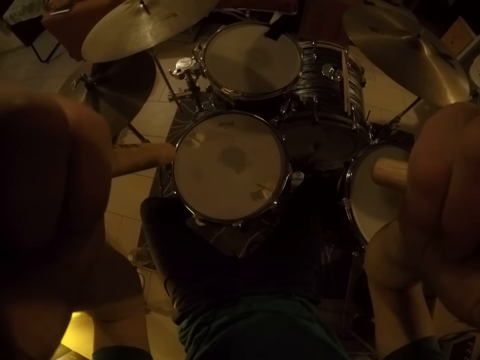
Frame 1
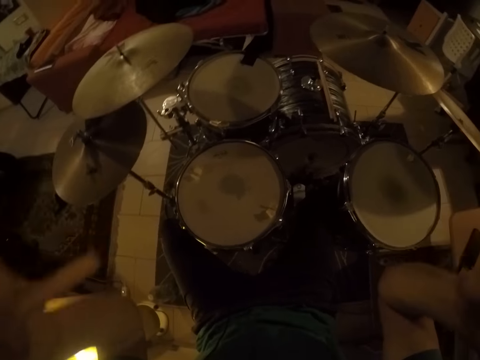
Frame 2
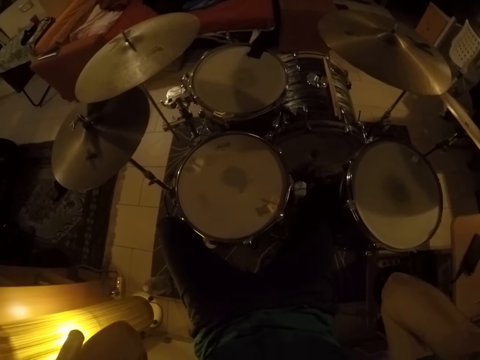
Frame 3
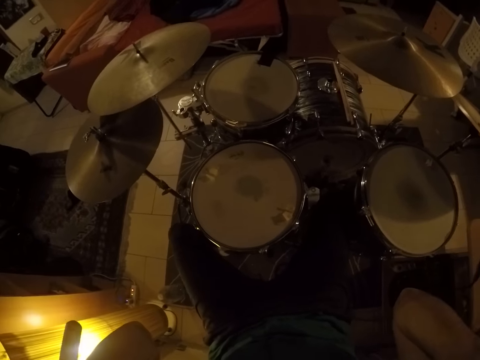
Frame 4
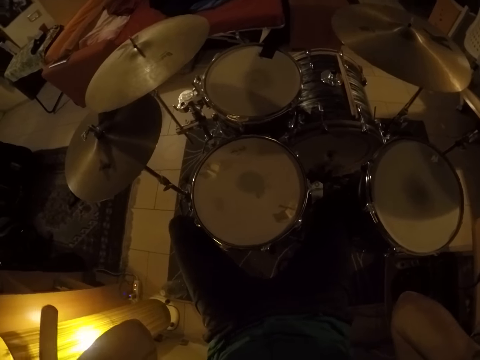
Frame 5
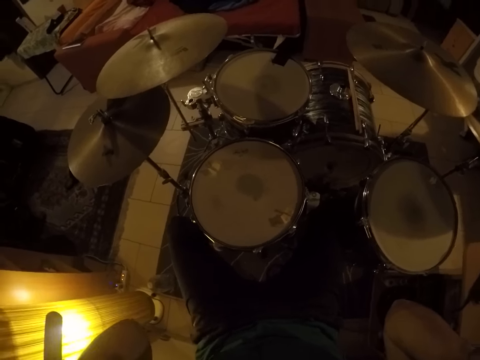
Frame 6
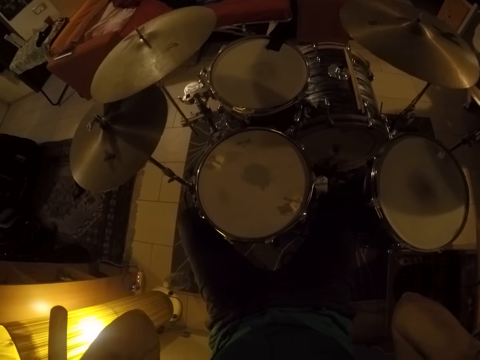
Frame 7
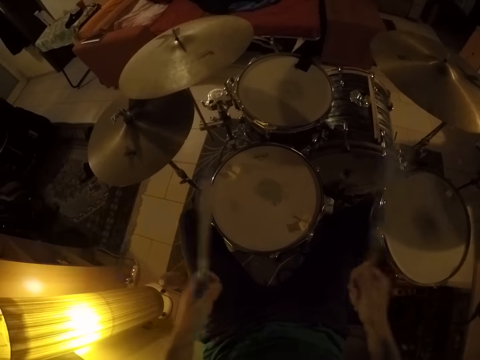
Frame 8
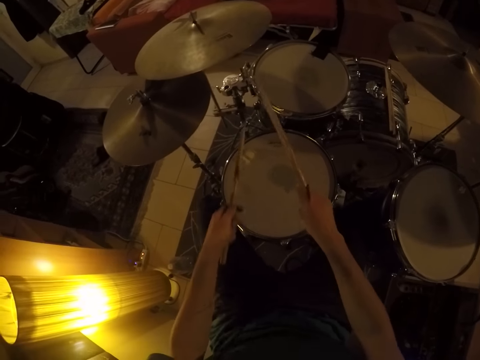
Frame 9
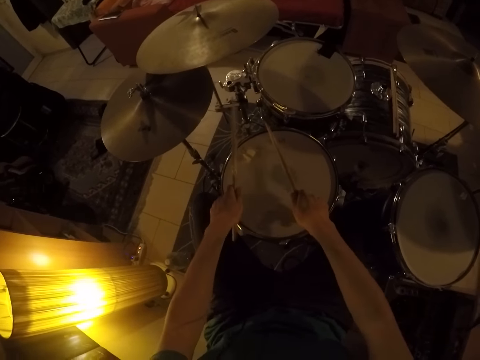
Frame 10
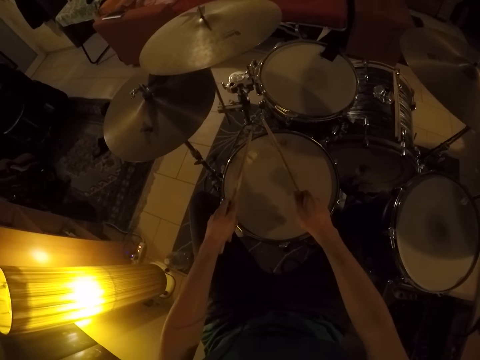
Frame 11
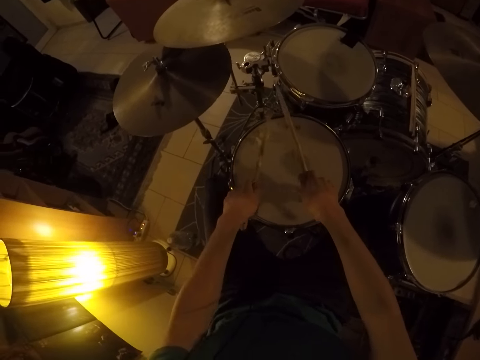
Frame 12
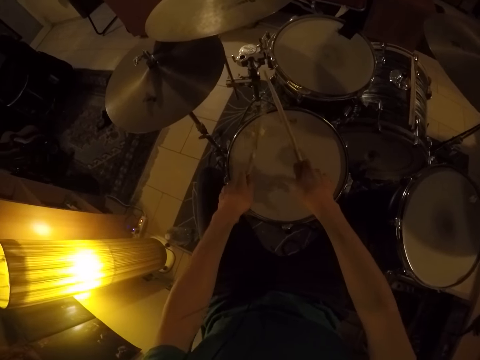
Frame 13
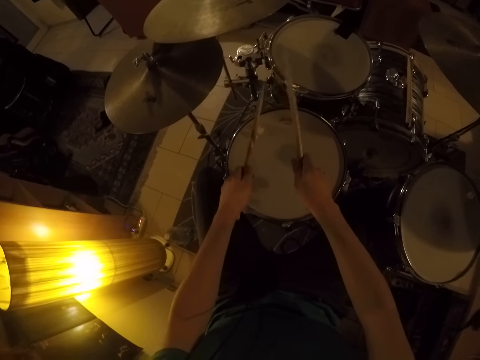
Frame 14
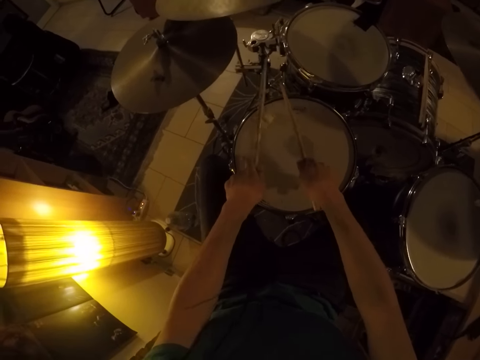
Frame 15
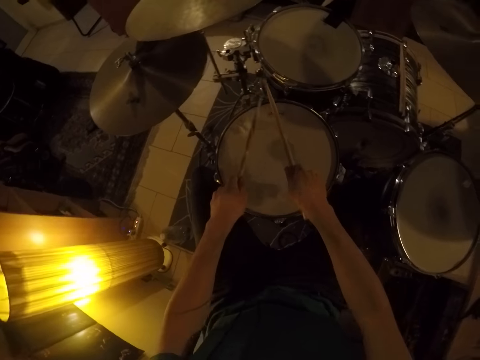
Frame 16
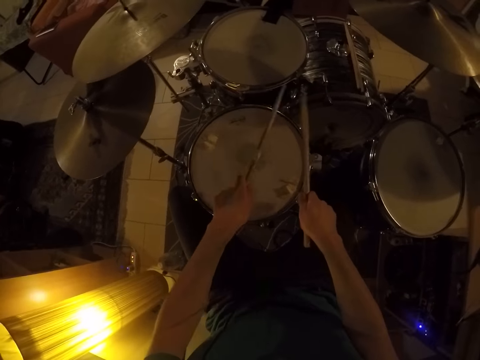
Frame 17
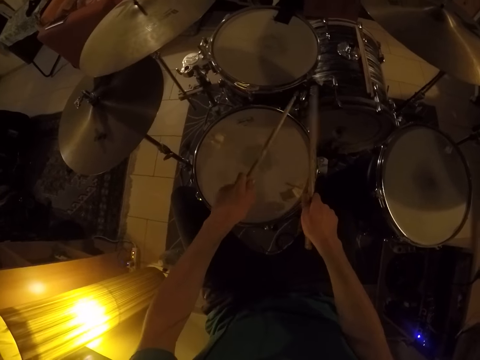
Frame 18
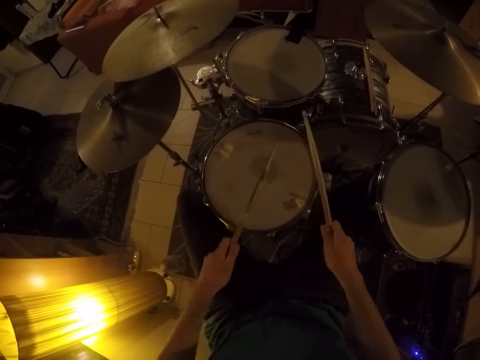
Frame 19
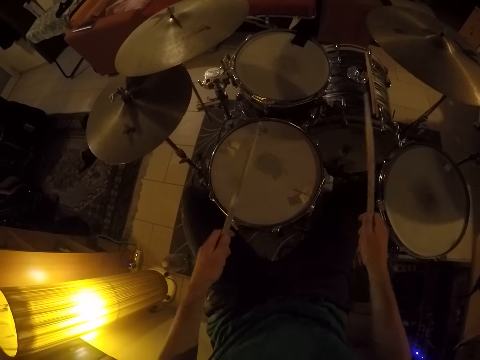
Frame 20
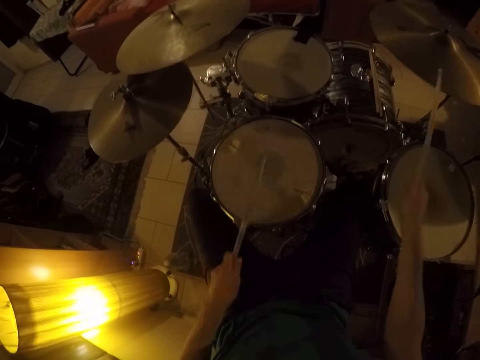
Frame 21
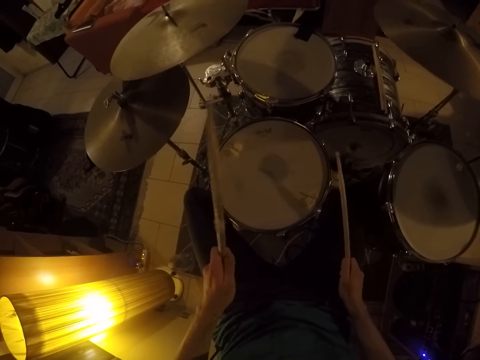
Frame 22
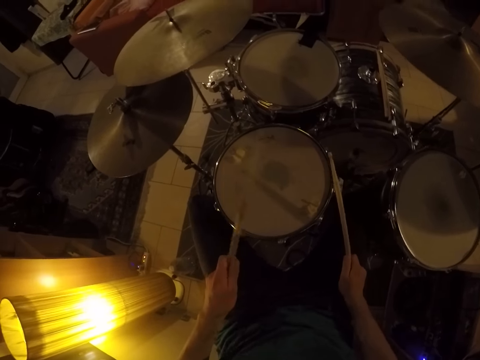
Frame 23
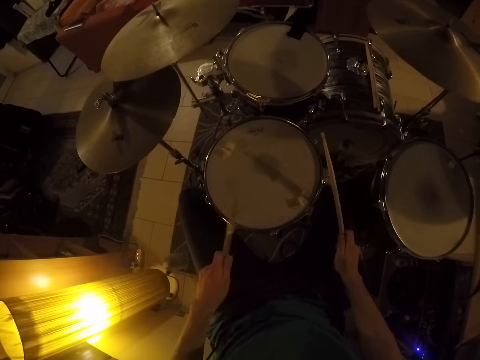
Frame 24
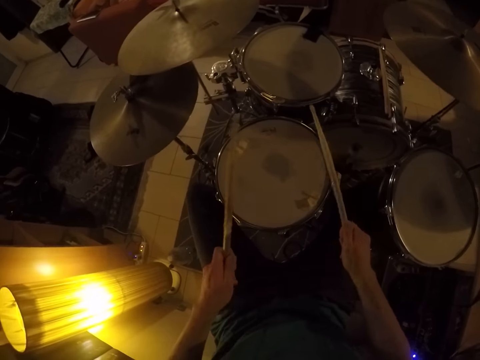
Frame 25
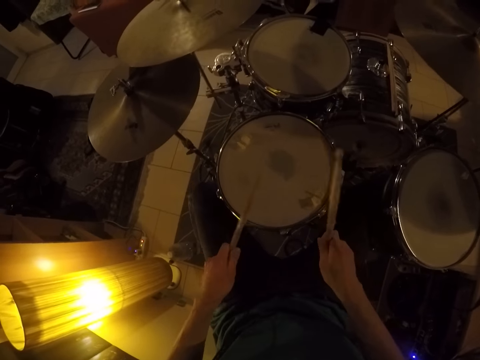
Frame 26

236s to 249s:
The camera wearer plays a drum set with the drumsticks in his hands. He beats the drum set. He beats it again.

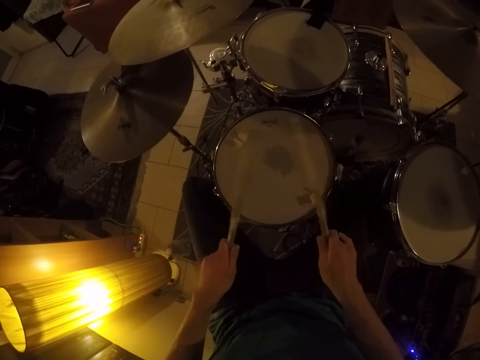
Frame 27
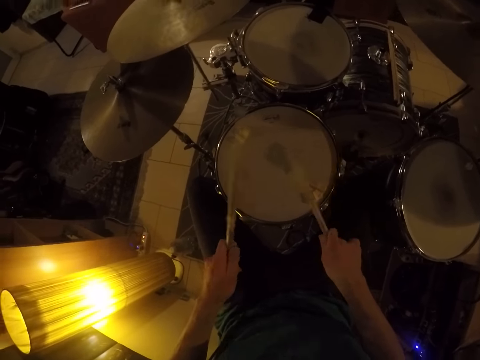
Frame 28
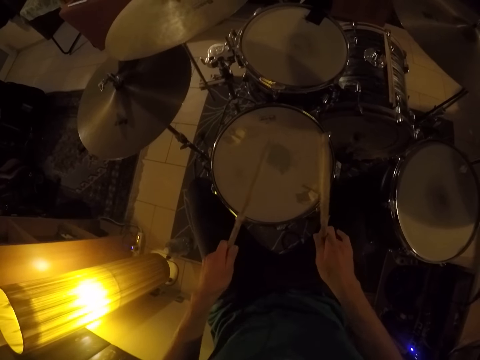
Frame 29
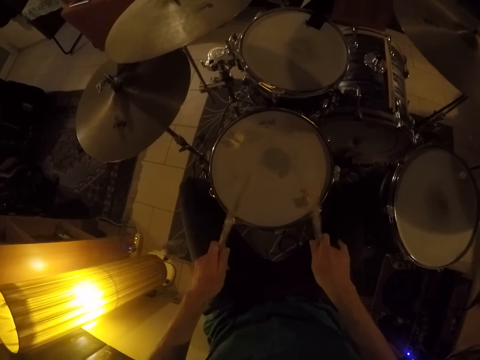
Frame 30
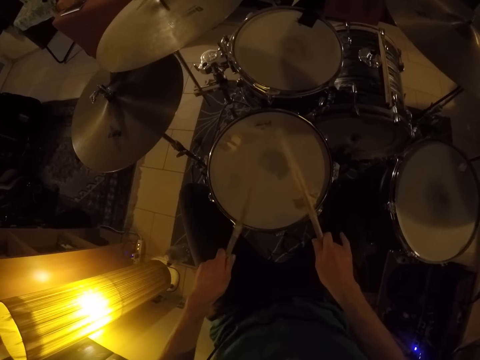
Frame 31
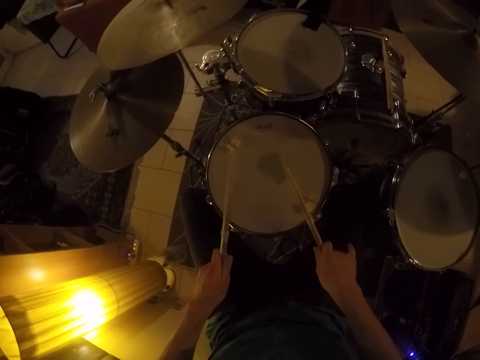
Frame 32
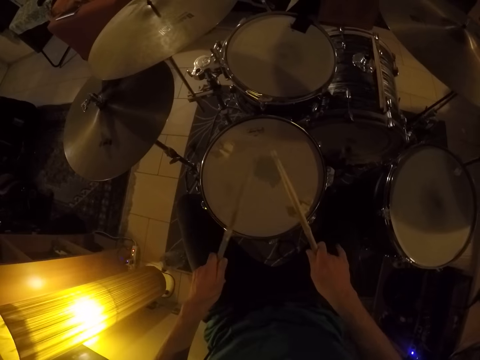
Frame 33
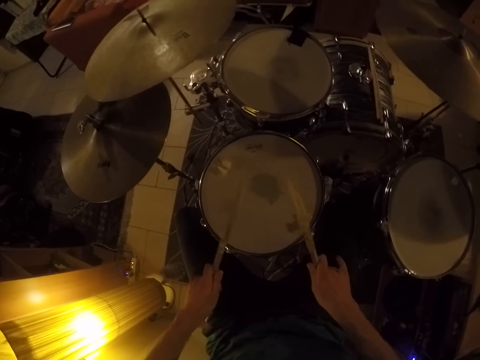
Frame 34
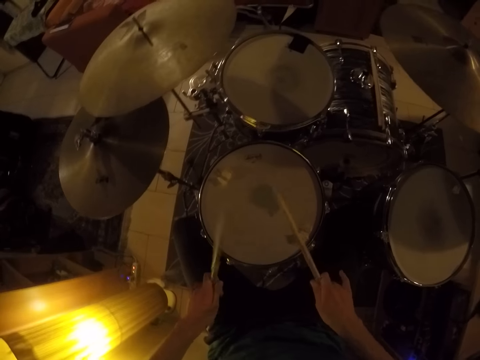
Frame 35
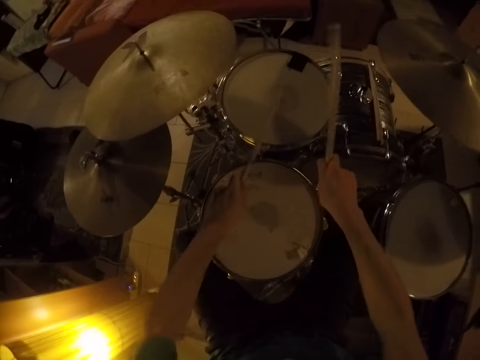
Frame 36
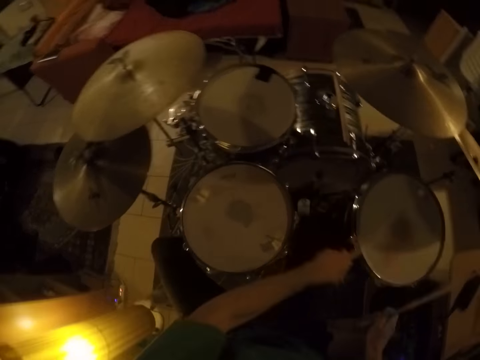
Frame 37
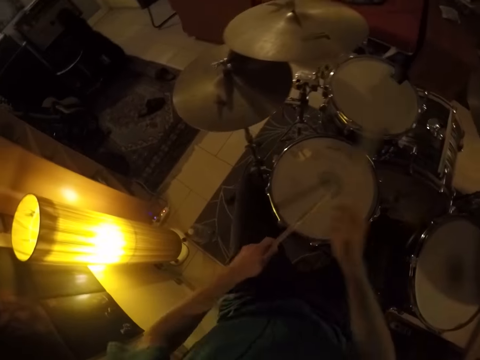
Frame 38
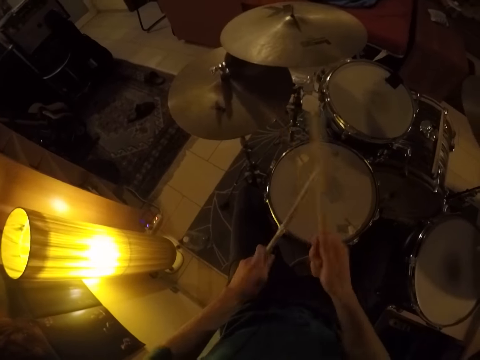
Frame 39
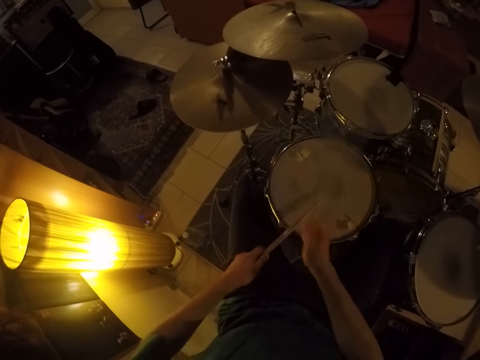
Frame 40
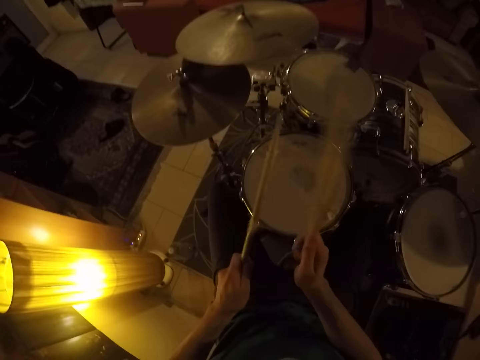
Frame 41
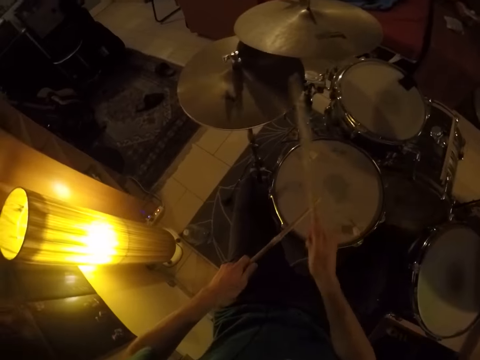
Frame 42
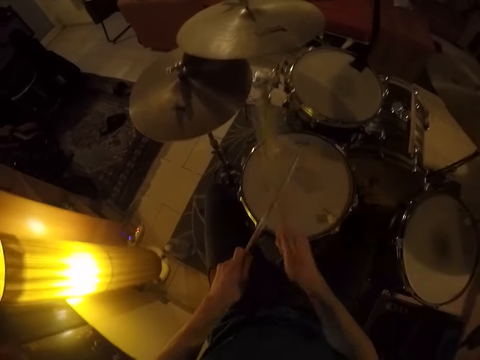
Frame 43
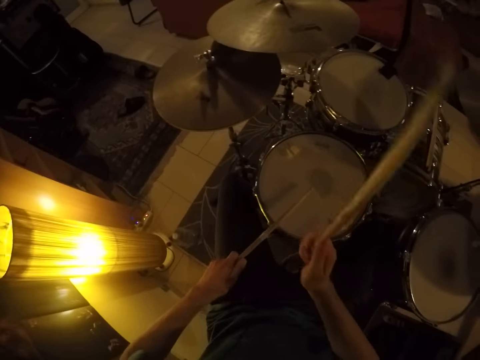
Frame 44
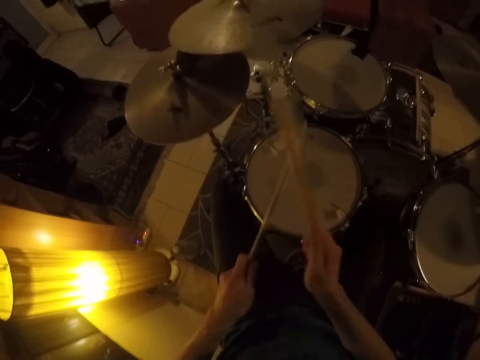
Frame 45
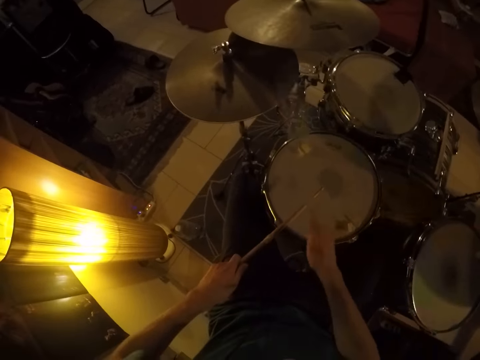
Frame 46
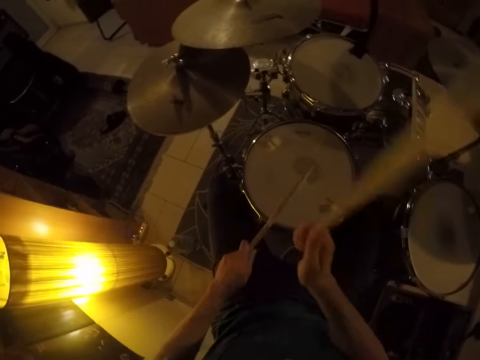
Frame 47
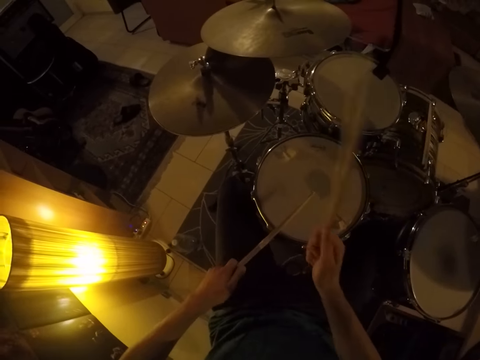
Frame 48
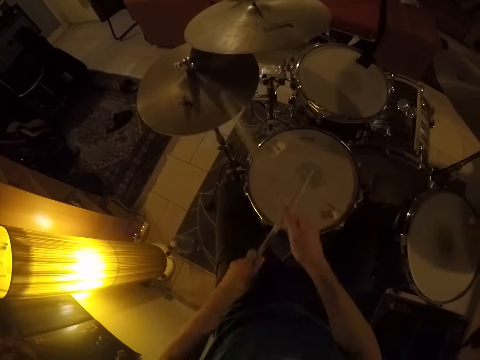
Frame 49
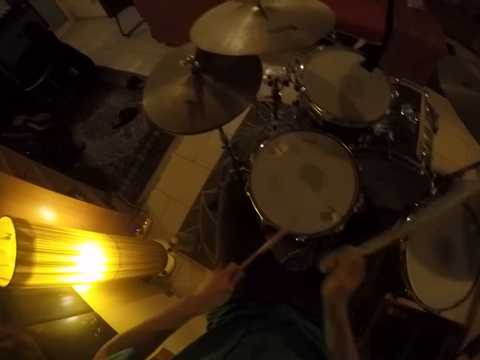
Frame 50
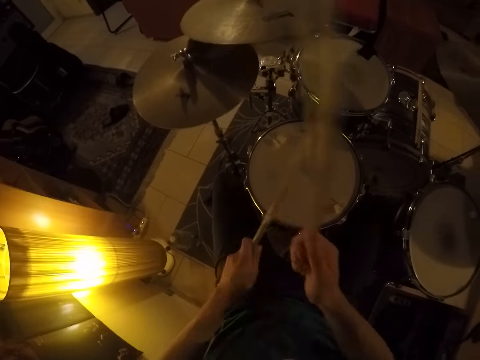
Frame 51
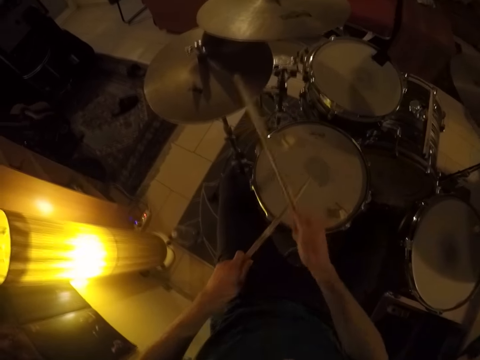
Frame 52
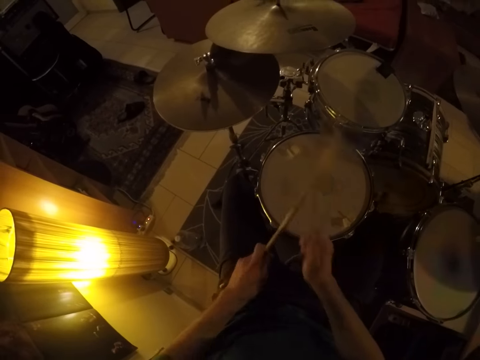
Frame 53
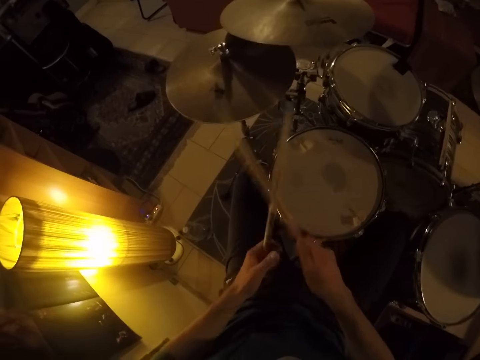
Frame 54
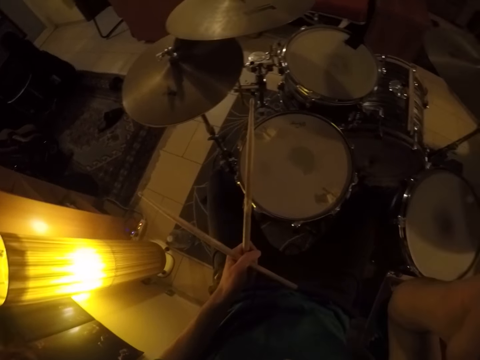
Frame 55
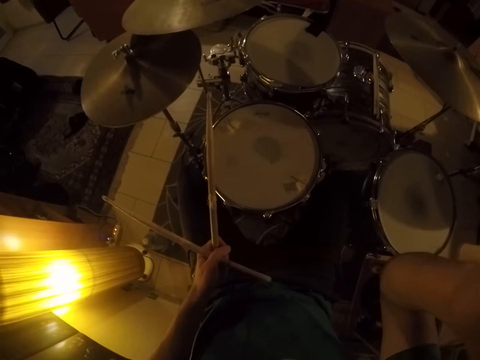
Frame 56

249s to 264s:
The camera wearer beats the drum set repeatedly.
